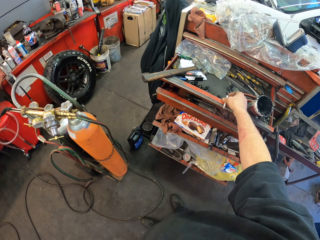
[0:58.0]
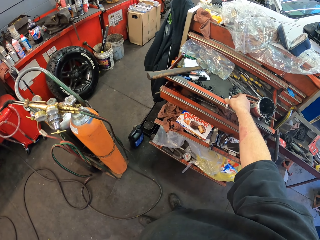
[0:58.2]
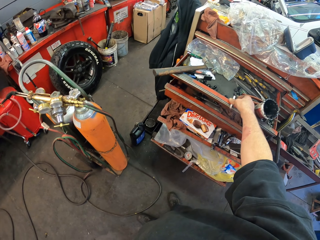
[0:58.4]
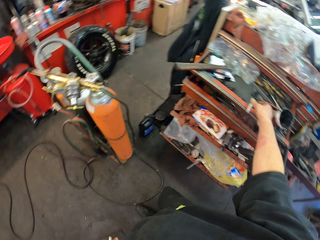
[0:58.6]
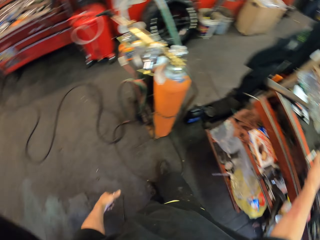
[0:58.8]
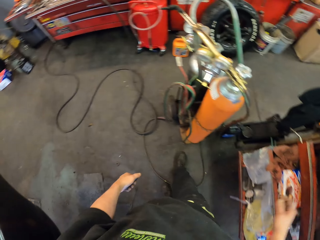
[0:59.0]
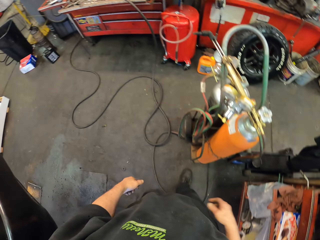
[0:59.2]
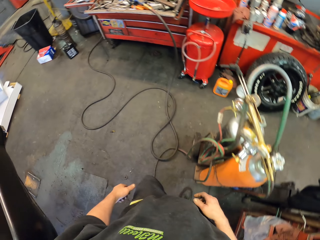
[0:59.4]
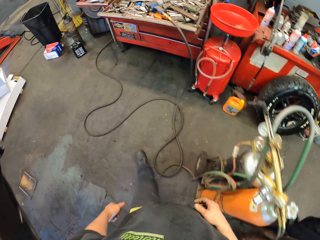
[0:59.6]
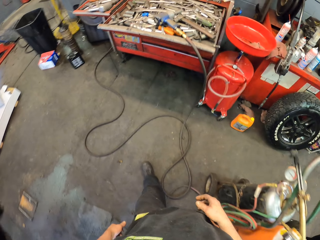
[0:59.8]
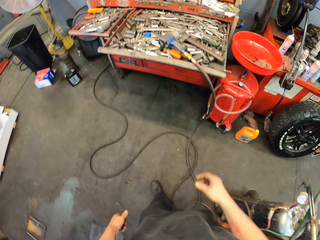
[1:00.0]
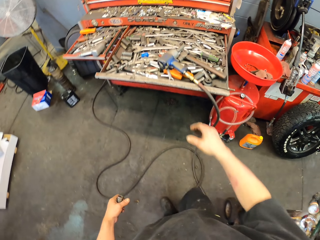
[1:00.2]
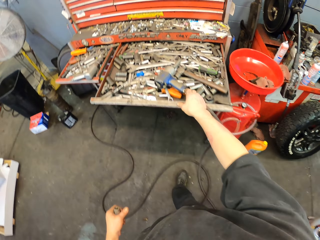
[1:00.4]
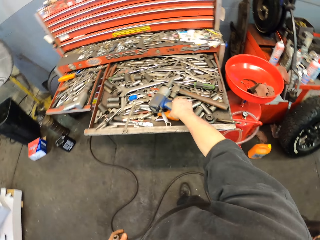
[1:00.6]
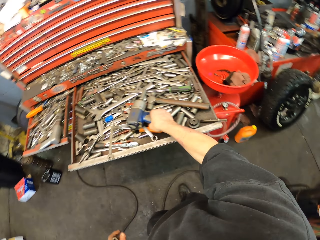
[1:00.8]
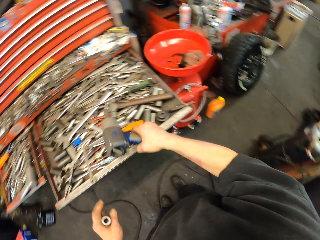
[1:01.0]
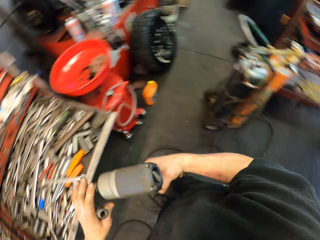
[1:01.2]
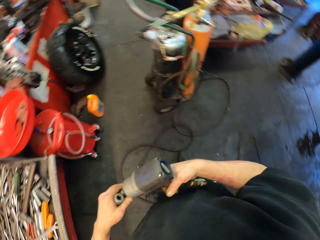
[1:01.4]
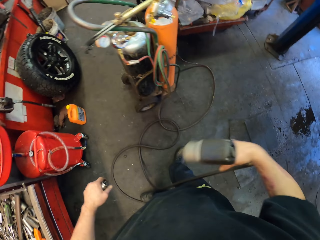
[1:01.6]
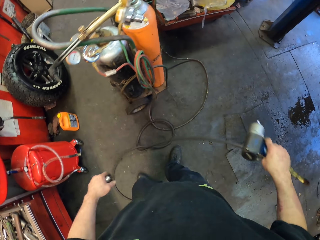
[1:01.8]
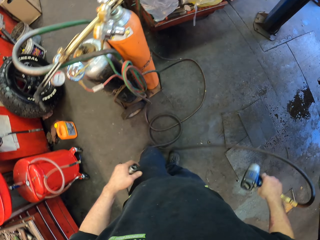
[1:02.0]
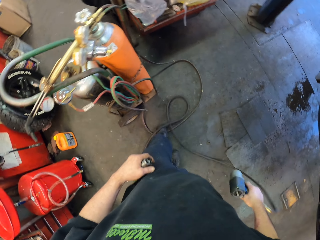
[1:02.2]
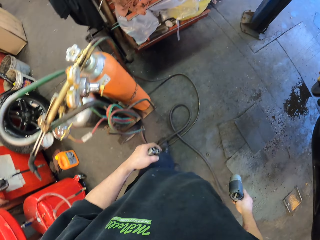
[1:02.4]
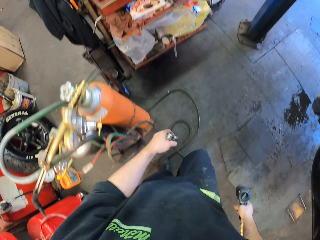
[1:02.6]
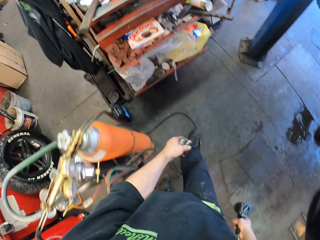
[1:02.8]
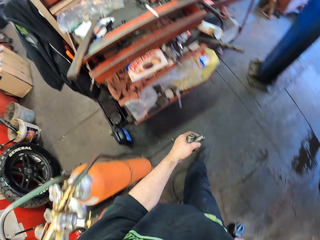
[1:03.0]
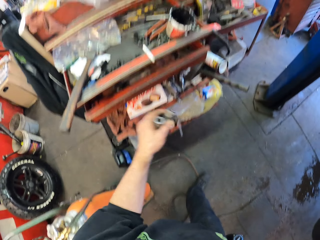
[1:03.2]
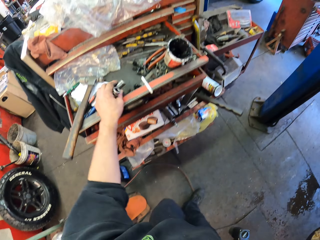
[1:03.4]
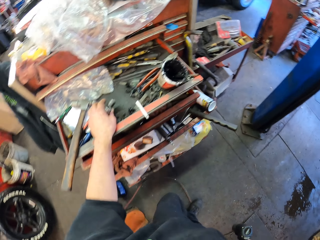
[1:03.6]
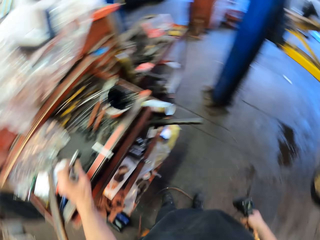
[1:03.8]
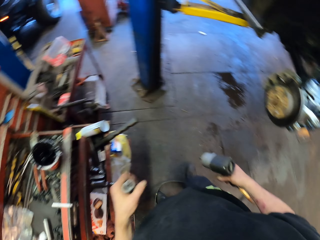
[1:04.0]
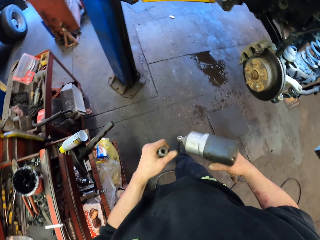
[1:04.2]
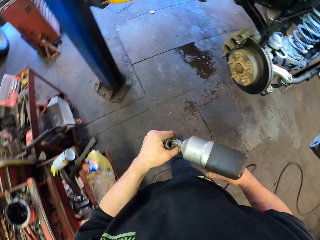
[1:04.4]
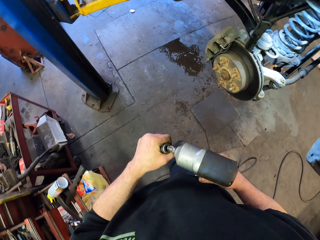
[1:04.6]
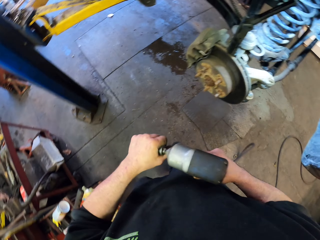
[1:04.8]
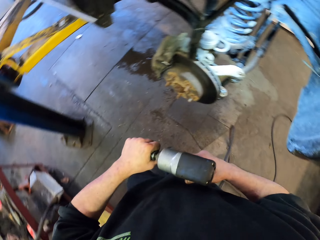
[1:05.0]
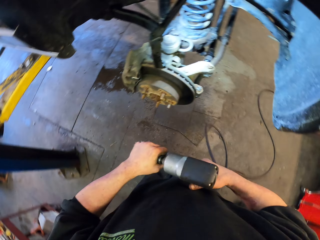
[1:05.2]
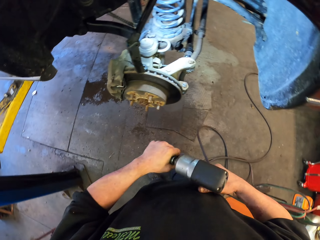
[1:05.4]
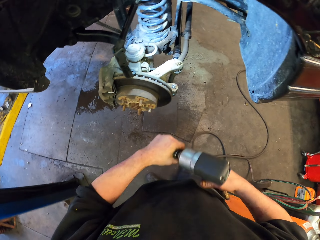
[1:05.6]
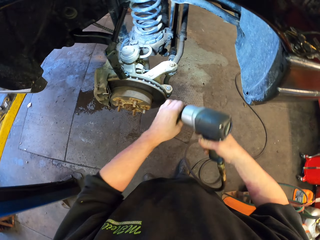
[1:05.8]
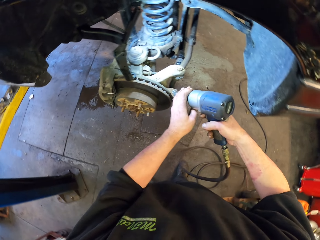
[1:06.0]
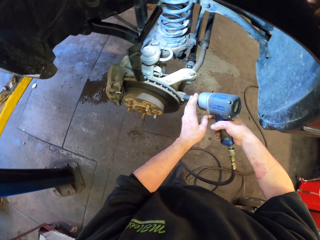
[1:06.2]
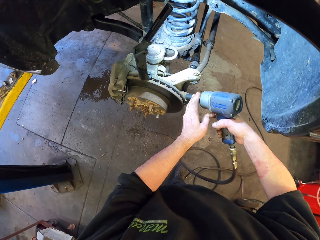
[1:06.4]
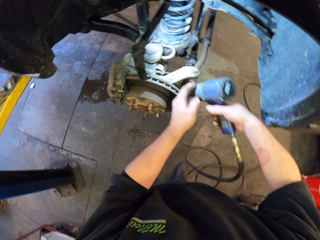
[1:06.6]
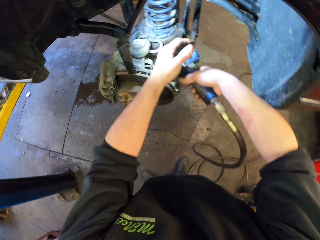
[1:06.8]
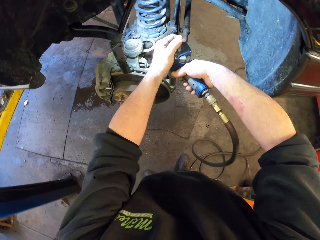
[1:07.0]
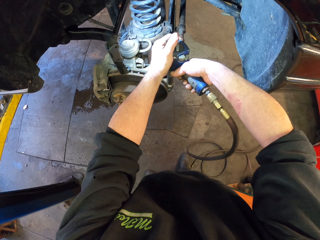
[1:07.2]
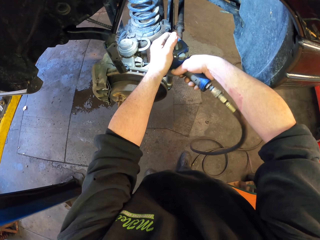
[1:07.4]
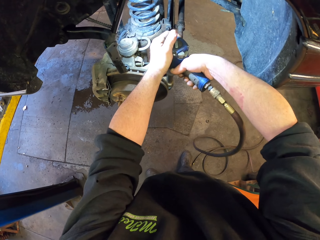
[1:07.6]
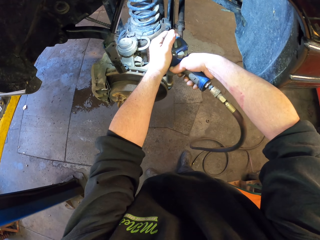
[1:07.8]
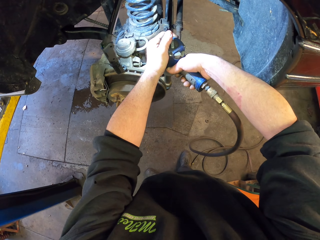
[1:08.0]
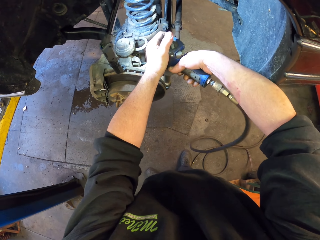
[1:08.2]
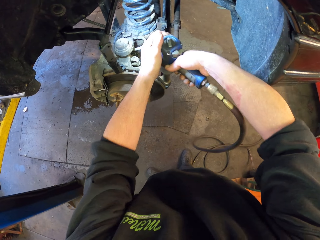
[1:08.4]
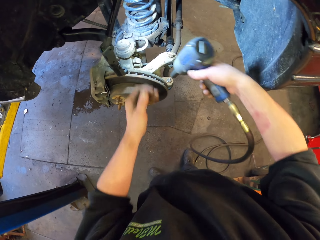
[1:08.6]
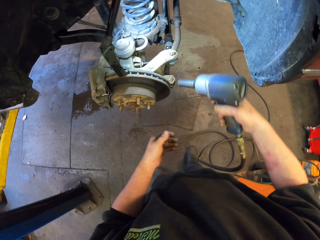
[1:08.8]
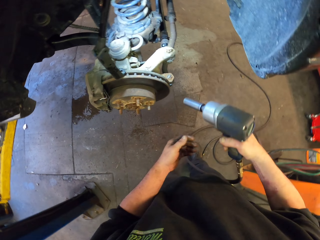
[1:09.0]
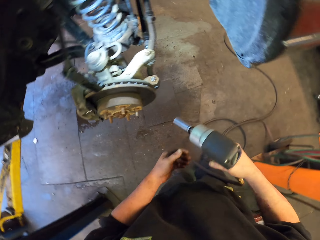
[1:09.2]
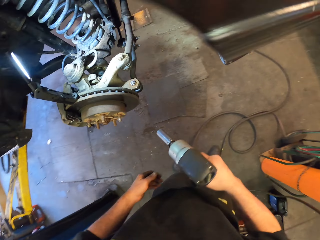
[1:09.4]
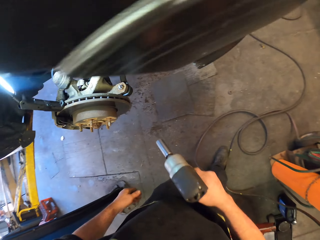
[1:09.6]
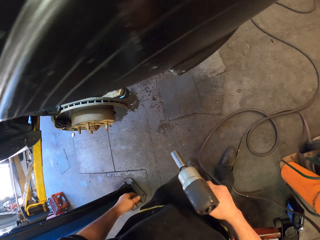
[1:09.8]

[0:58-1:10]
The camera wearer puts the cigarette down. He walks around. He takes an impact wrench. He removes a nut remover from the impact wrench. He turns back. He walks around with the impact wrench in his hands. He puts down the nut remover. He connects the nut remover with the impact wrench. He unscrews the bolts. He puts the impact wrench in a nut. He uses the impact wrench to the nut.

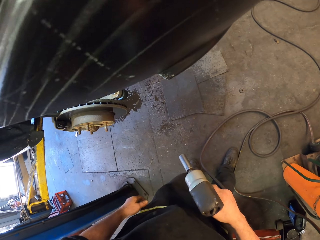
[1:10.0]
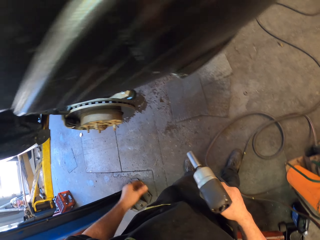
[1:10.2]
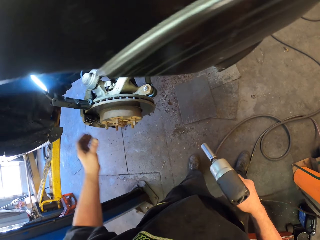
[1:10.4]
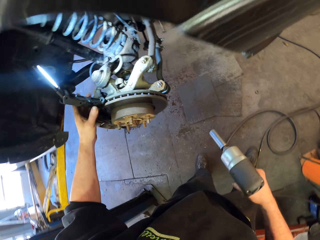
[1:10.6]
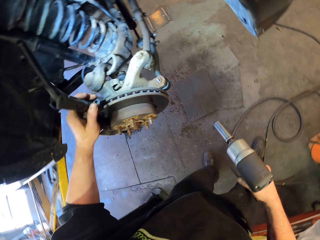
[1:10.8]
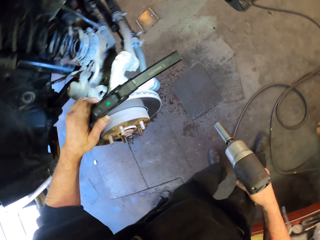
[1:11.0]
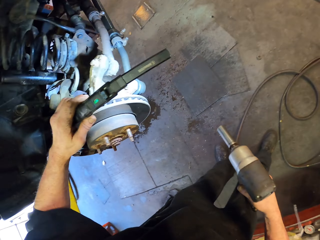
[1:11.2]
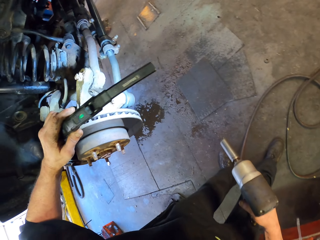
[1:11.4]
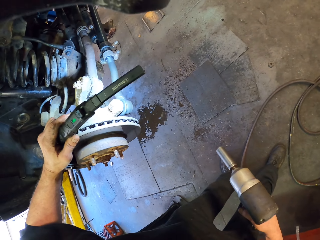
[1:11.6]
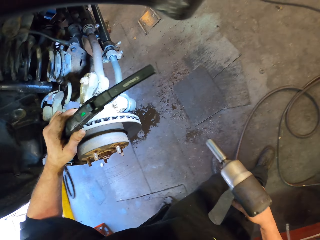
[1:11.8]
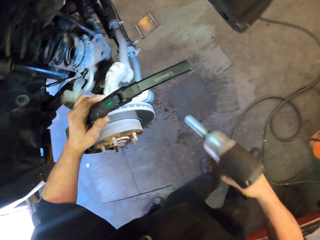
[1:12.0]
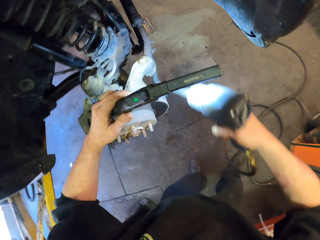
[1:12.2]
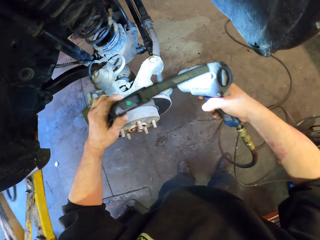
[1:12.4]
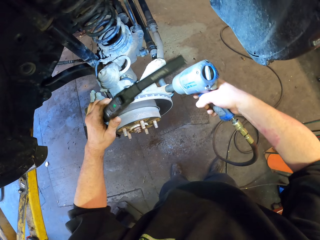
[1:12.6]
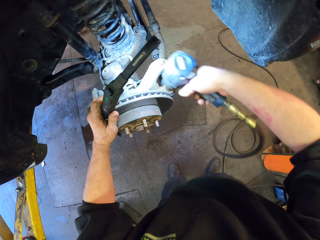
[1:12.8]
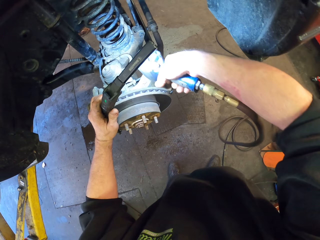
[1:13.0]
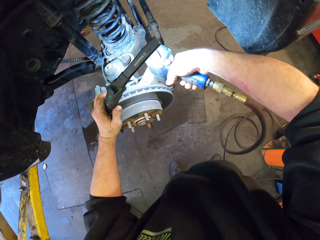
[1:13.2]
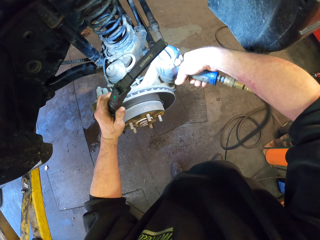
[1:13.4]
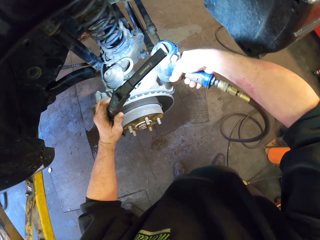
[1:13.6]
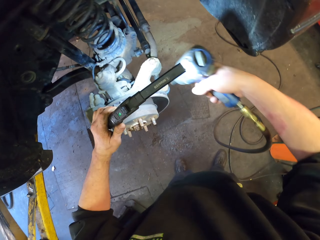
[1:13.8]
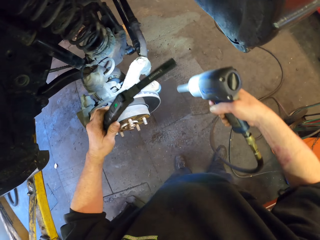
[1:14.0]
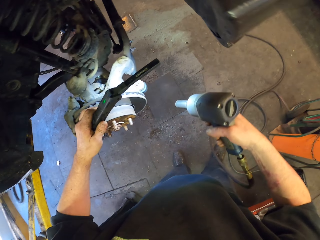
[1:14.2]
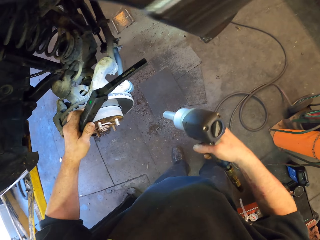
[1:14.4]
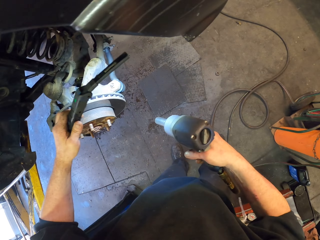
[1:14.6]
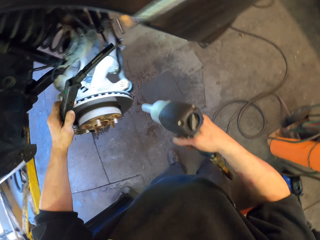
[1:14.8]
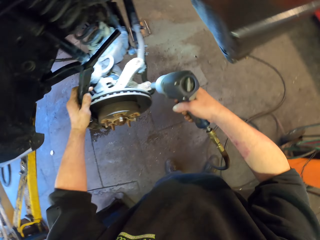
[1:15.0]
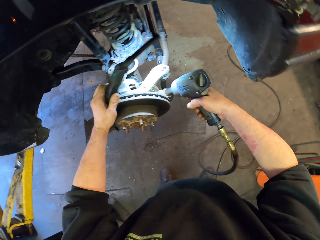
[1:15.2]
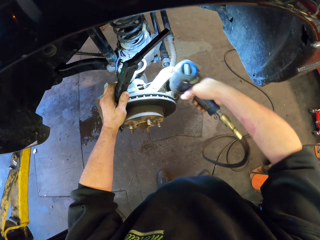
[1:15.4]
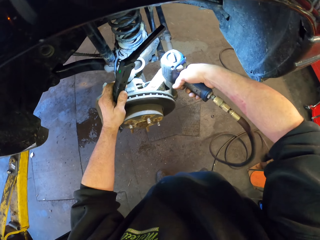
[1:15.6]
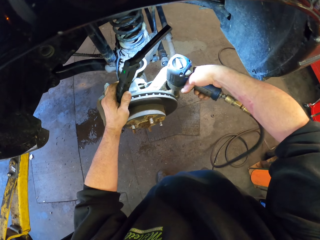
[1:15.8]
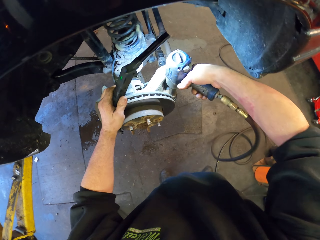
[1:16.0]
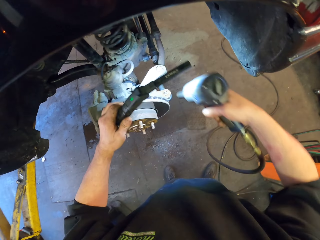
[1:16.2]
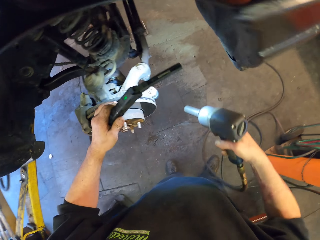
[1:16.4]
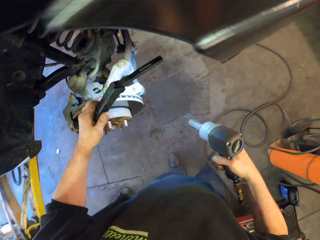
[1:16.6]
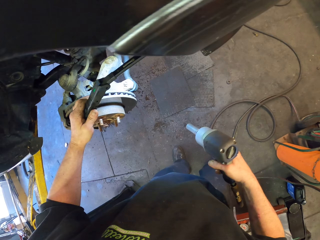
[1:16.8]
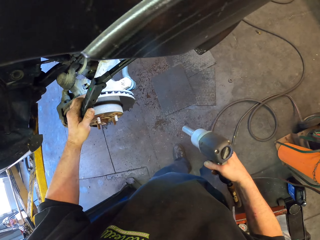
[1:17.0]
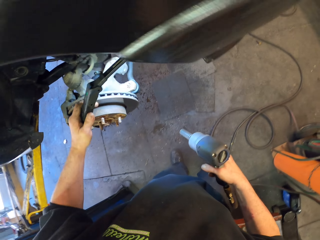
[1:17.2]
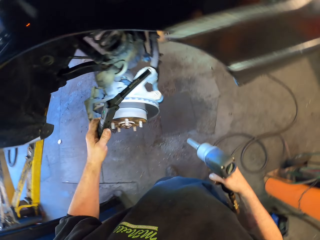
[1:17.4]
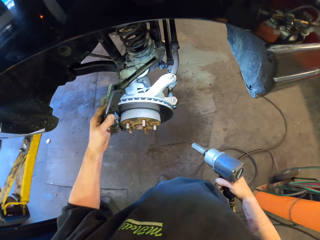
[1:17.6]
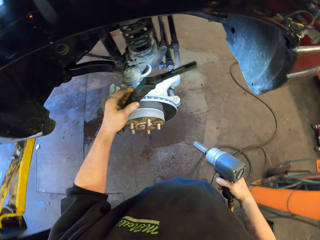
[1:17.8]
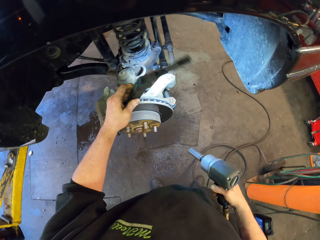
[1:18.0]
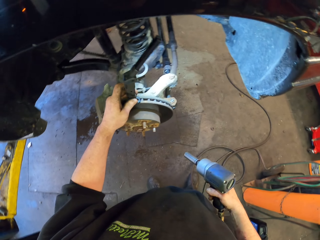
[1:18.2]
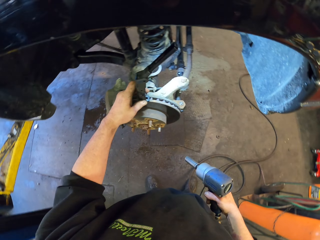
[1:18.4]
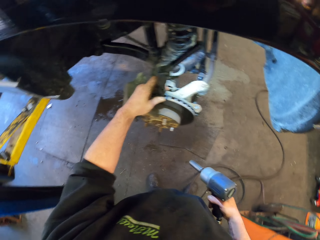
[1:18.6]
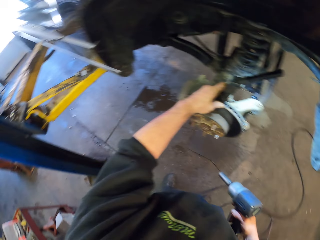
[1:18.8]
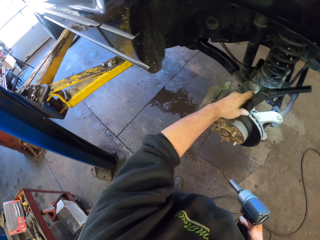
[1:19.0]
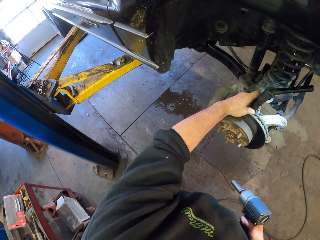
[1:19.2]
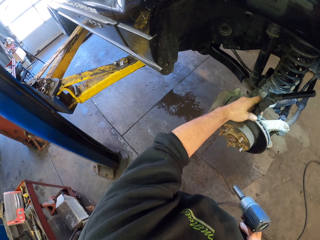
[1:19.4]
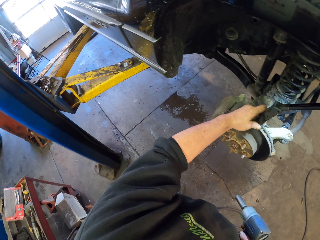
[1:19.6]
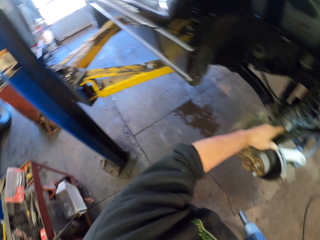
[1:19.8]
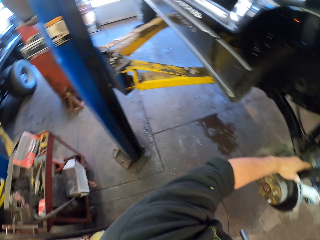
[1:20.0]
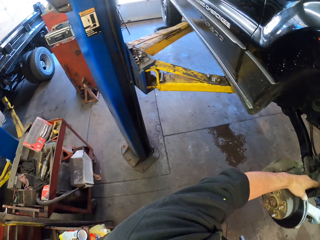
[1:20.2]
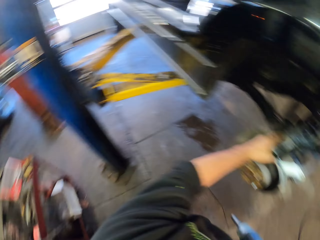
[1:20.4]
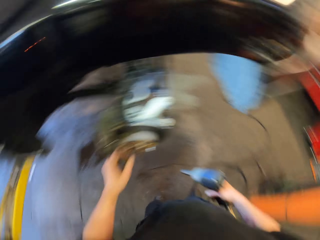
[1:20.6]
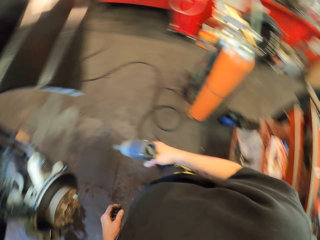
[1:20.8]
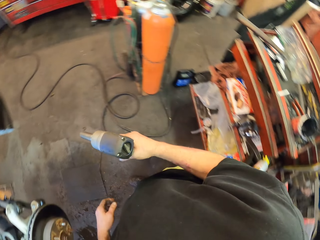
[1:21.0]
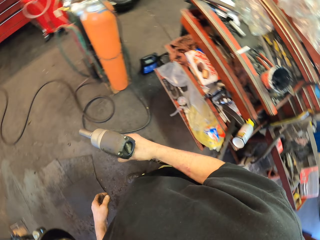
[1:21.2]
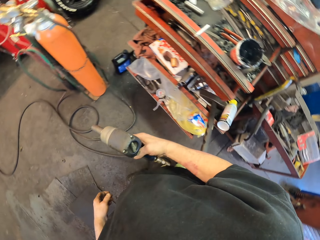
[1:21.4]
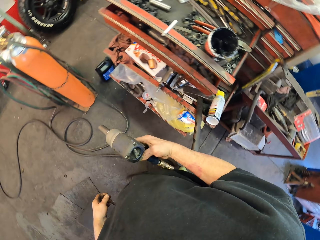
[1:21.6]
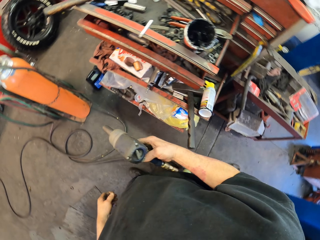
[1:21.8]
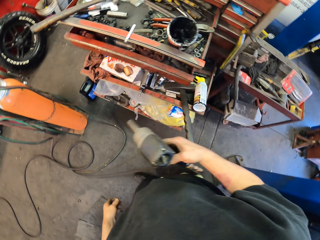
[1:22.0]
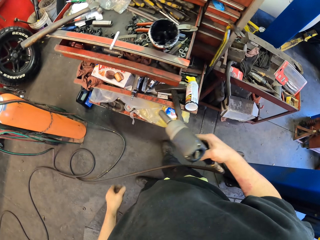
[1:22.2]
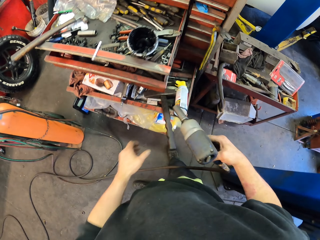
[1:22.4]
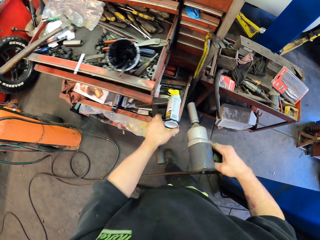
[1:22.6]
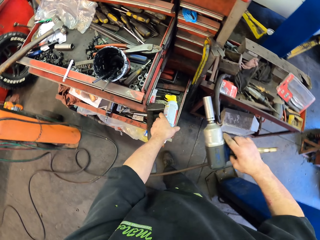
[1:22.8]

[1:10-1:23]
The camera wearer removes the impact wrench. They use the portable magnetic lights to look at the nut. They unscrew the bolts. They use the impact wrench to the nut. They use the portable magnetic lights to look at the nut. They use the impact wrench to the nut. They use the portable magnetic lights to look at the nut. They stick the portable magnetic lights to the brake rotor. They turn back.
